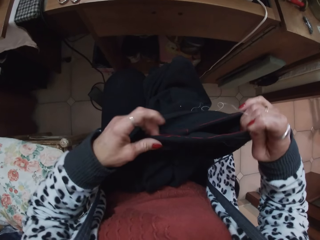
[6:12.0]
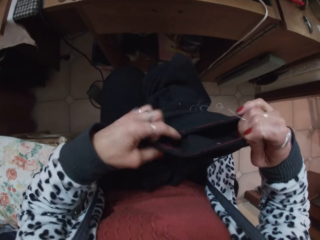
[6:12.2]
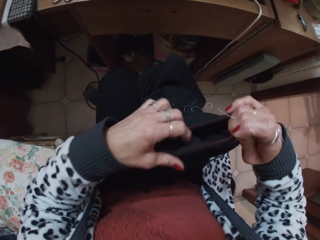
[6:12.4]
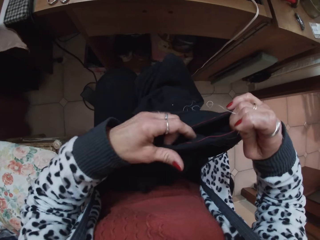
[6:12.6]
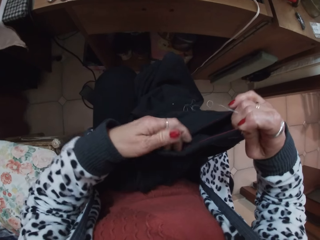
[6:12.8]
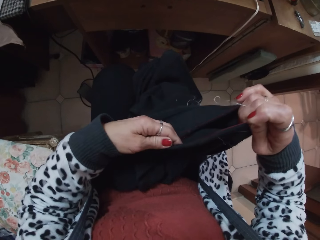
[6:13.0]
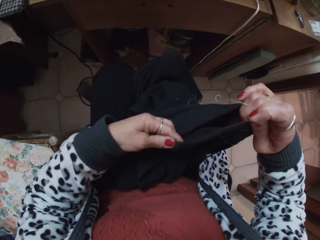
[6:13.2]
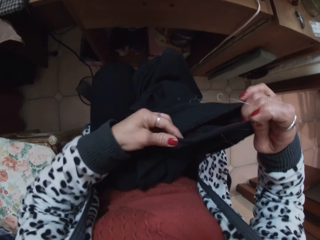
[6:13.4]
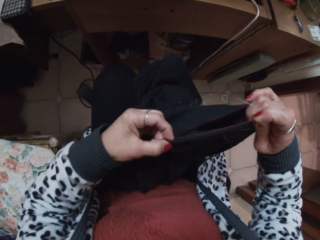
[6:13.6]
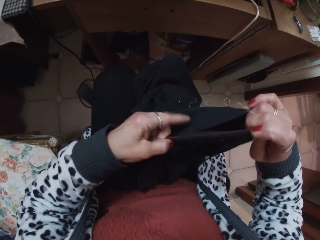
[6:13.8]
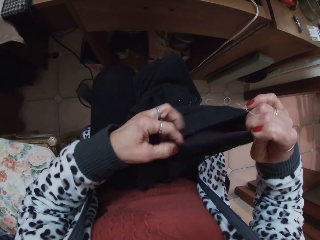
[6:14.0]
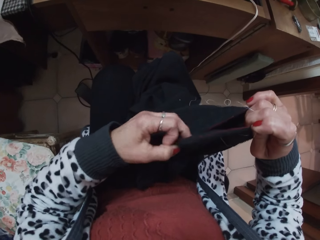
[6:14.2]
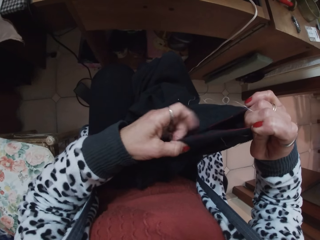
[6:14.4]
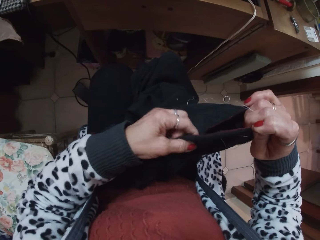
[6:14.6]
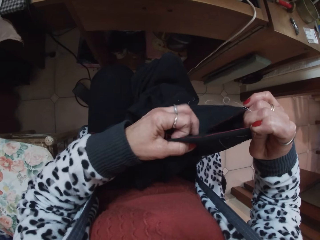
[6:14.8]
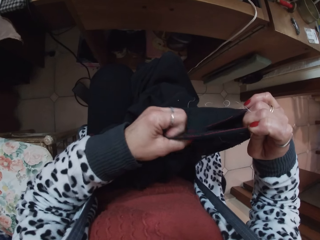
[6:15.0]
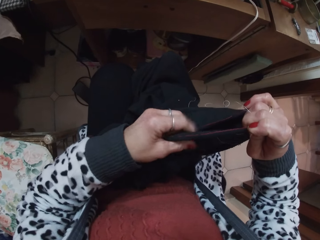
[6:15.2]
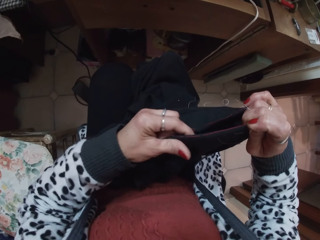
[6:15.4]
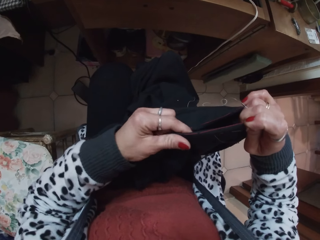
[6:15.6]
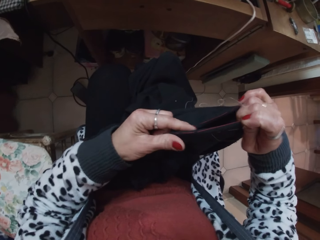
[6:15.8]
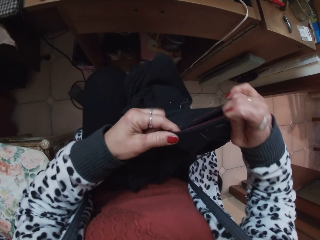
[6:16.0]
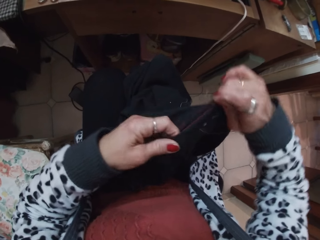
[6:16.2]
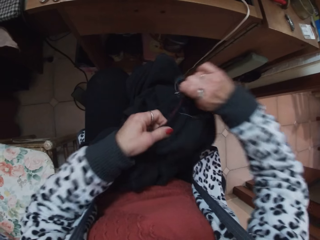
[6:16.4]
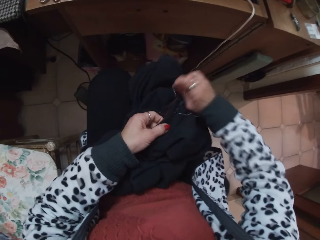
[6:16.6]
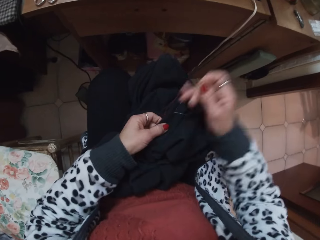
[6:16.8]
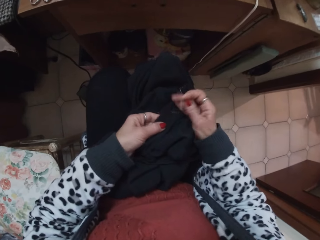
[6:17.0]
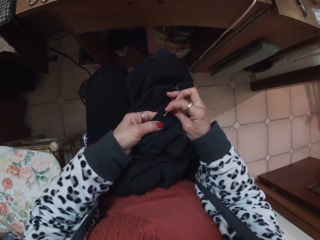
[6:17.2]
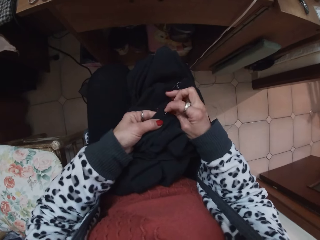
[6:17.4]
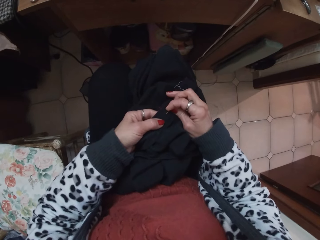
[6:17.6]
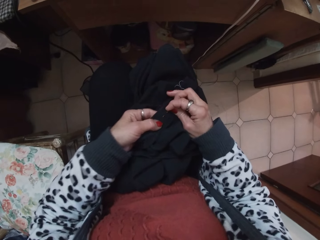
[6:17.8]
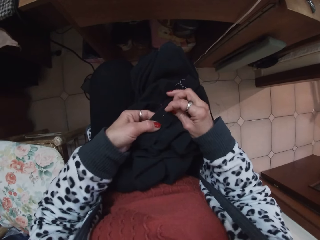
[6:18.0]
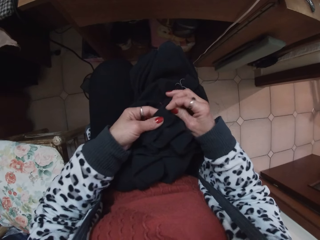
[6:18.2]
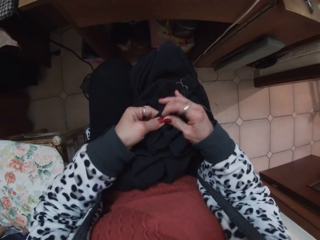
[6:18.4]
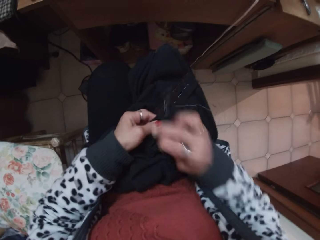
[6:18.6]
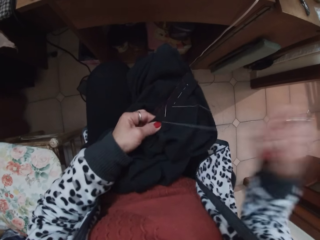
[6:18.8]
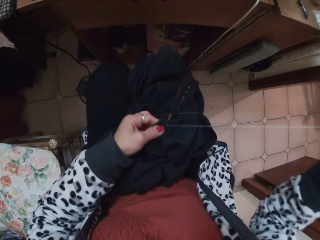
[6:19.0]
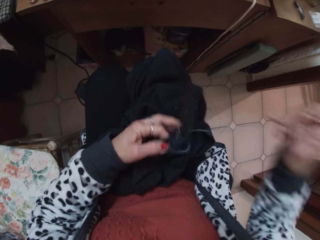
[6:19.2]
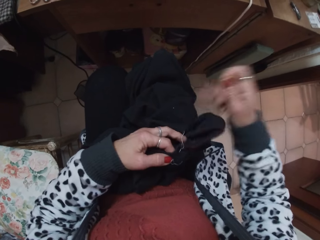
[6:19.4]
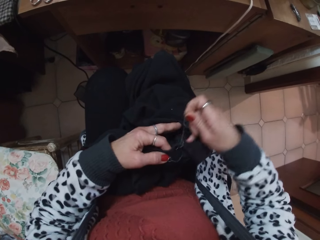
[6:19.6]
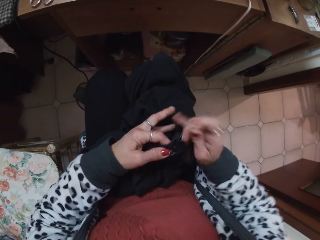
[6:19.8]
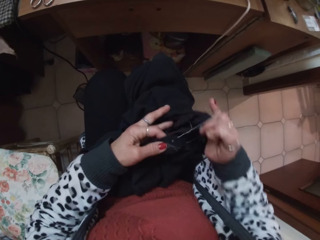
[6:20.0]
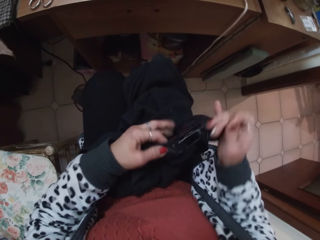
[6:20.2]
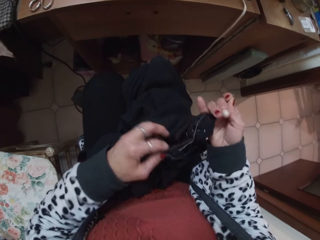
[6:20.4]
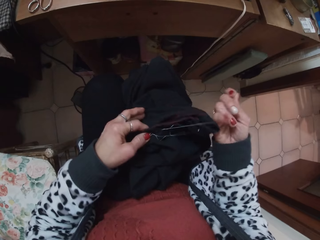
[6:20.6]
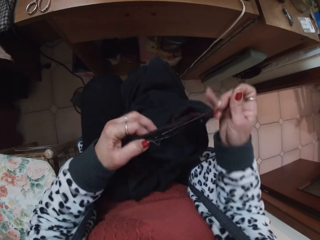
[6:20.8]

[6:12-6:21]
The camera wearer holds a fabric. They continue to sew the trouser with the needle. They adjust the sewing thread.

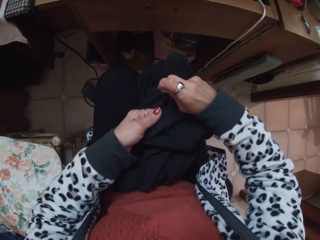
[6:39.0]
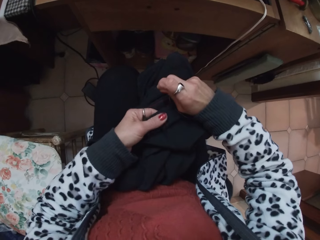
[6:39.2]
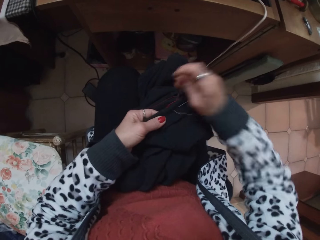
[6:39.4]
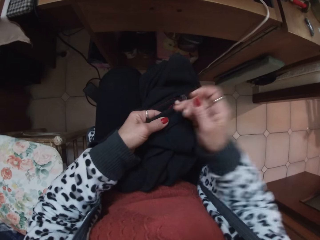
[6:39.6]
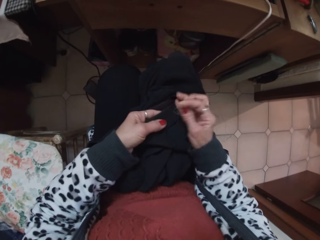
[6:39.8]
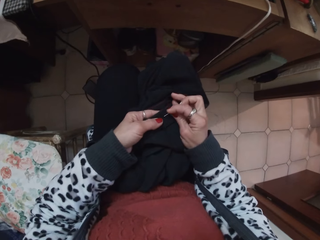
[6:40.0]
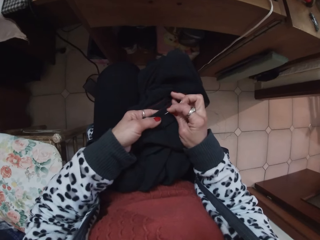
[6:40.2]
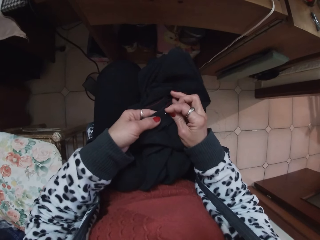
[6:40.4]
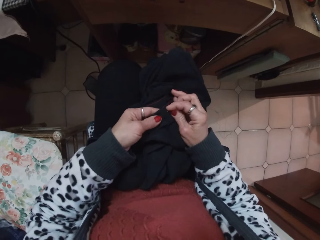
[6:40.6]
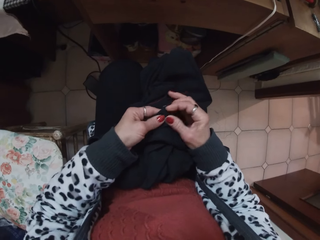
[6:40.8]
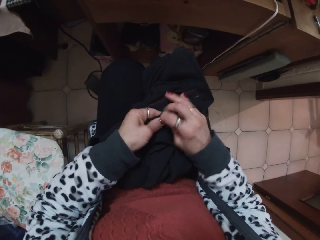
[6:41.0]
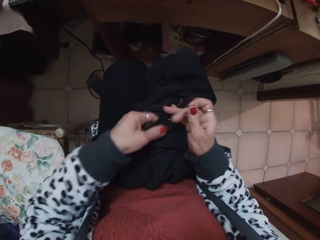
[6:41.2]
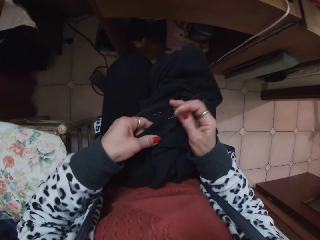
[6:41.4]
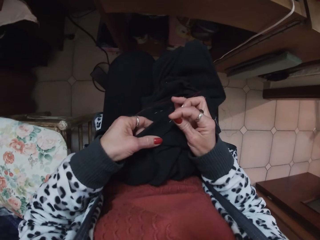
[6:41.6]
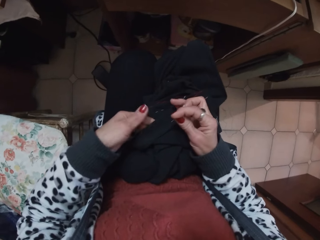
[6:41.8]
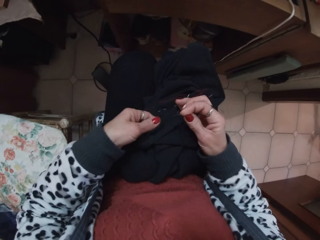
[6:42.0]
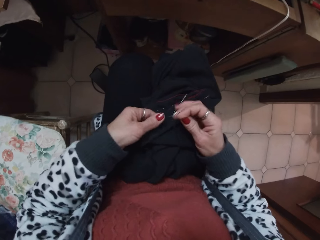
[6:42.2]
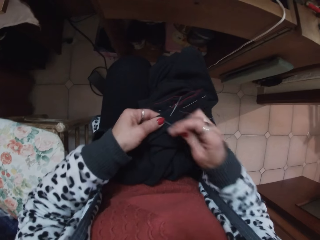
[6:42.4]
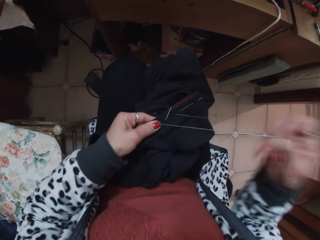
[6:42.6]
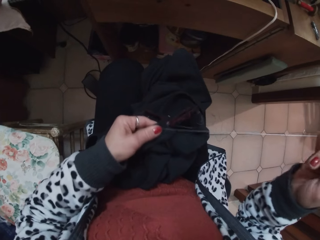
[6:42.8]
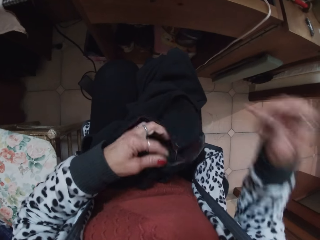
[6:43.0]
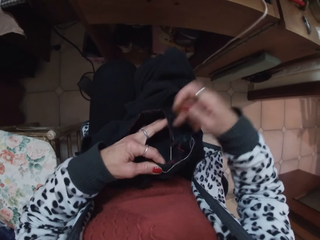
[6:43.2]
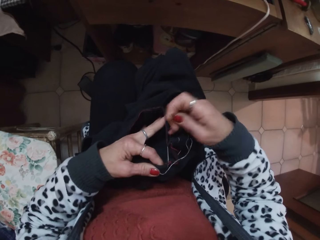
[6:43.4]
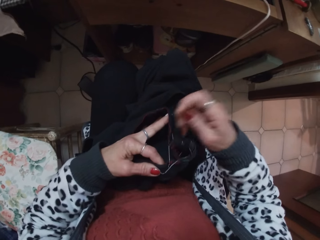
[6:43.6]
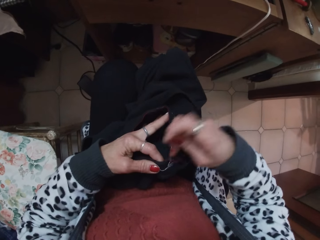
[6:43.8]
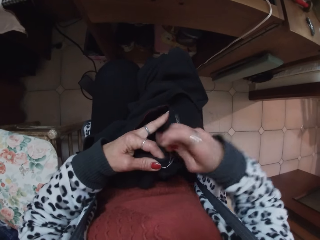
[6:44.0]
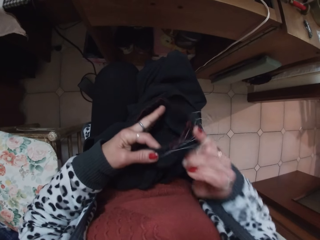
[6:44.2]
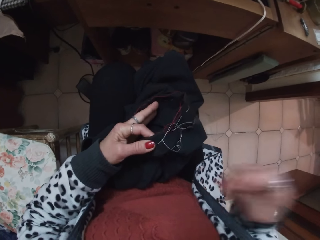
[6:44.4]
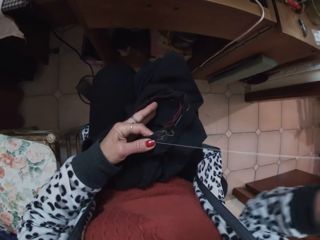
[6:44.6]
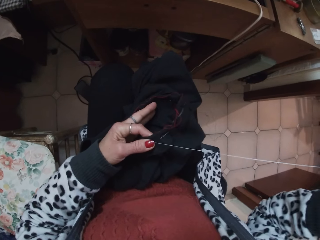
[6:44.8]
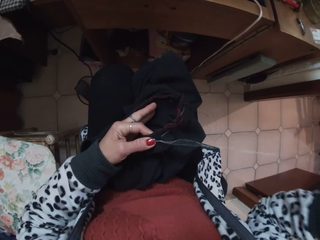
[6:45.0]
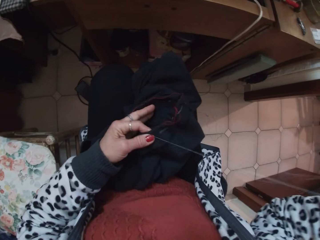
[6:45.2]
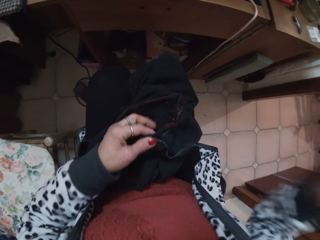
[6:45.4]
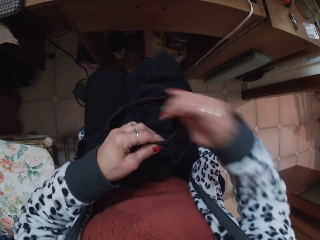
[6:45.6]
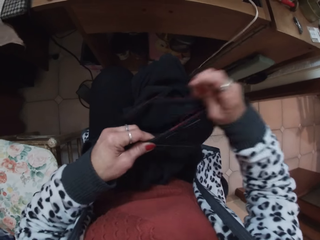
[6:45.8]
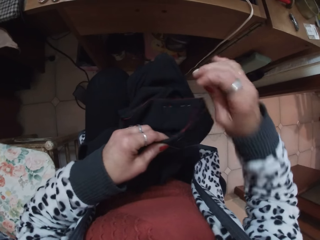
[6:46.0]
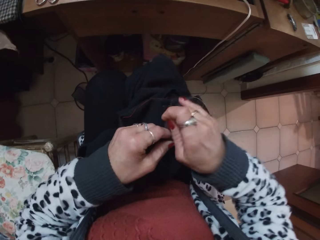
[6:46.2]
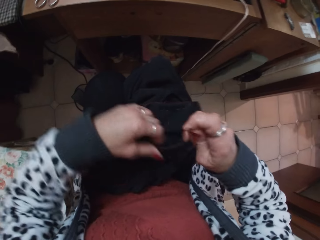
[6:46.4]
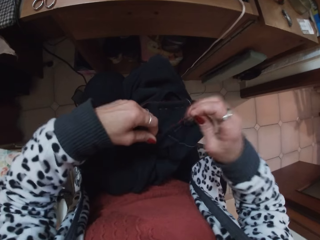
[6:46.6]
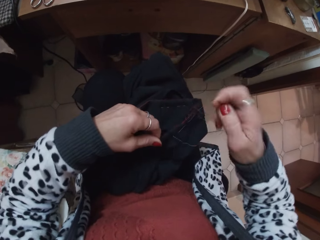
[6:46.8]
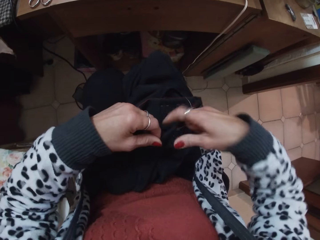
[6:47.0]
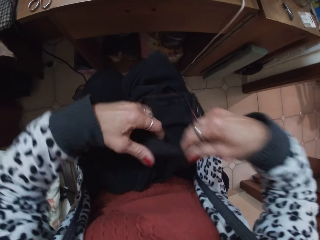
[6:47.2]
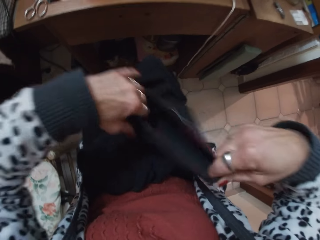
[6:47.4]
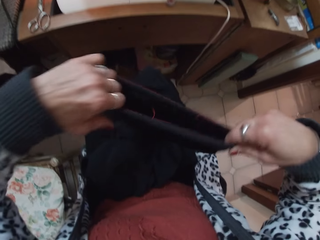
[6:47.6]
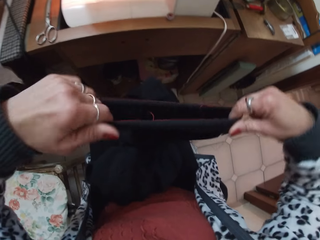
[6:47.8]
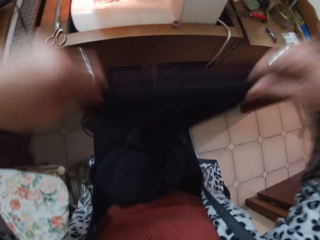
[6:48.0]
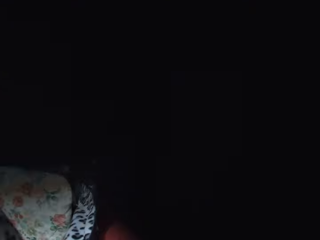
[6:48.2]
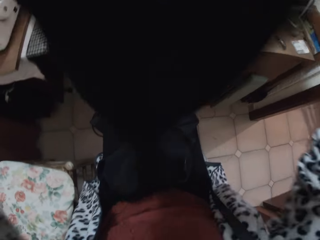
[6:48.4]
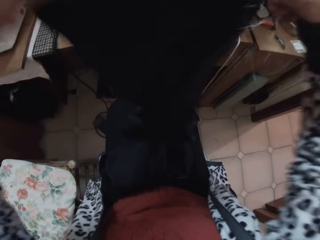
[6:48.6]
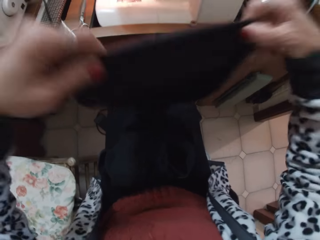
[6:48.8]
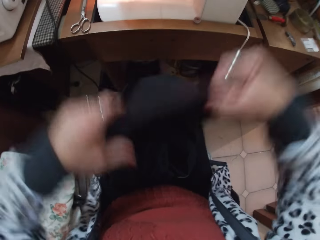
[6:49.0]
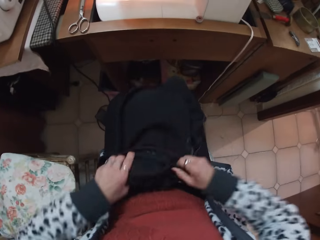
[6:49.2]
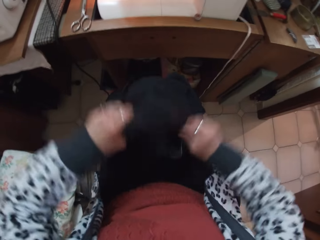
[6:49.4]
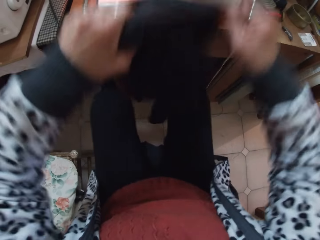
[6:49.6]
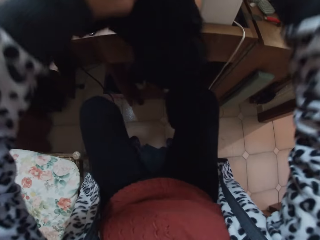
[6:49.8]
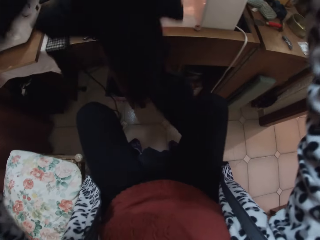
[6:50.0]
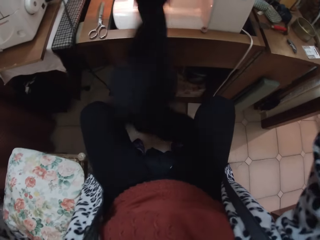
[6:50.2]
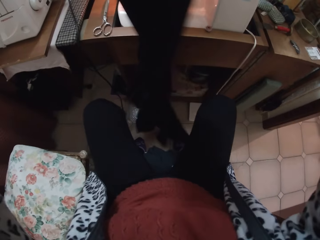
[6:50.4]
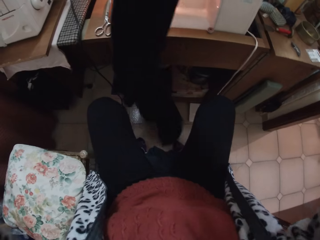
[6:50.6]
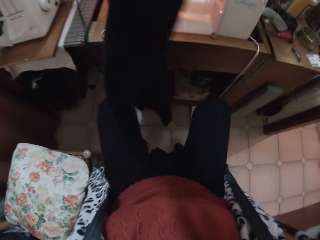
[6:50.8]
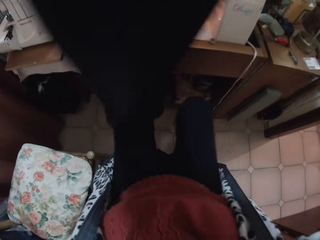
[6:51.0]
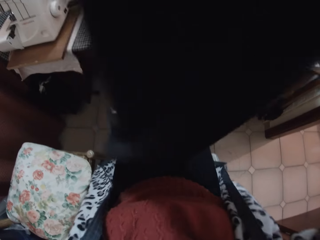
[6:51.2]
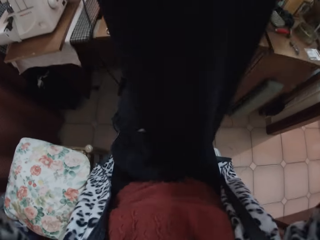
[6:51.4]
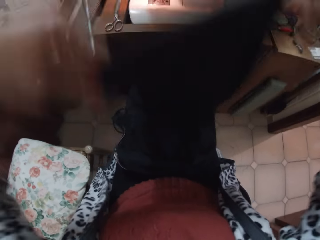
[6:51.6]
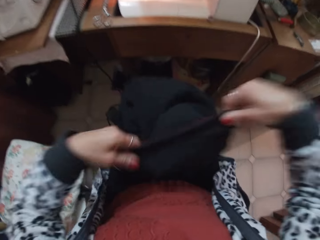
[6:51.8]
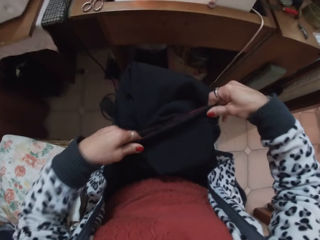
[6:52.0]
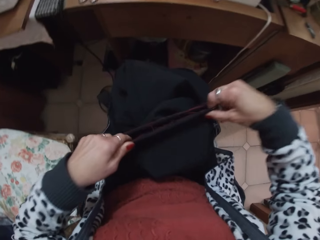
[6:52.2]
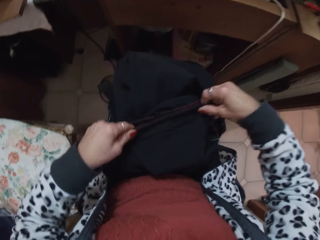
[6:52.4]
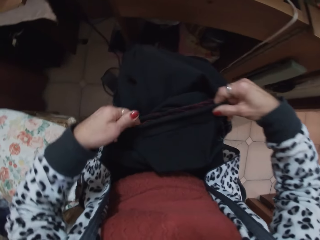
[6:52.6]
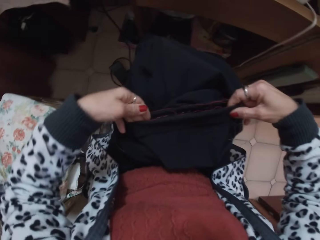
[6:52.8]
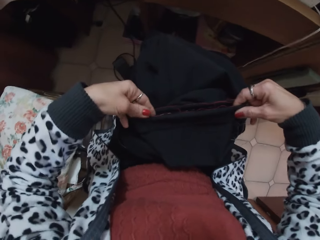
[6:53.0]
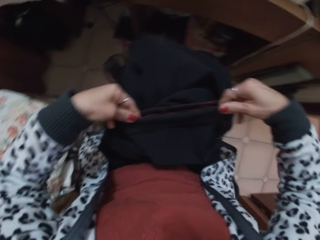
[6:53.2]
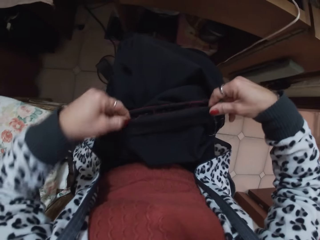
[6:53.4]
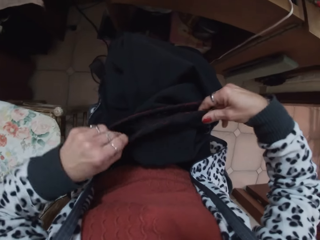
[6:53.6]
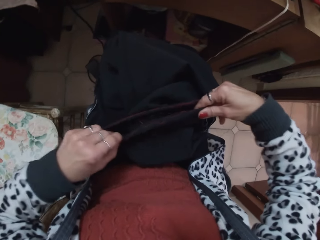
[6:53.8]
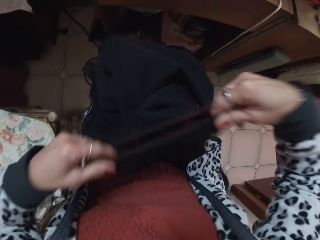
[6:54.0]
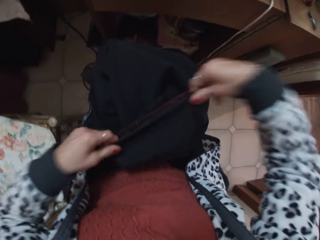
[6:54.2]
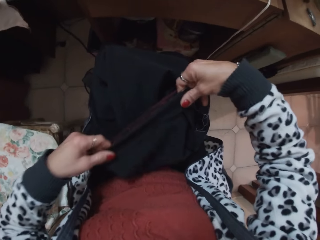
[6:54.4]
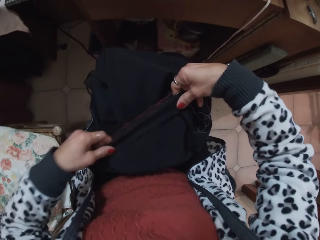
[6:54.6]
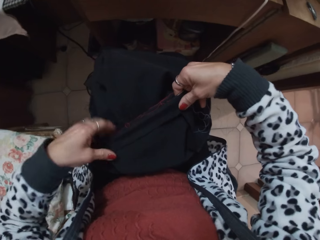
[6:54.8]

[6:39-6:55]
The camera wearer continues to sew the trouser or fabric with the needle. They adjust the sewing thread, and adjust the sewing thread again. They adjust the trouser and hold the fabric.
